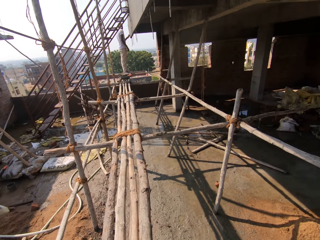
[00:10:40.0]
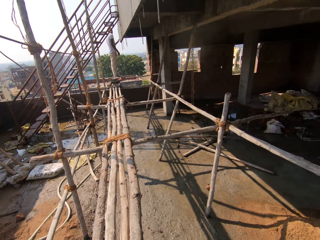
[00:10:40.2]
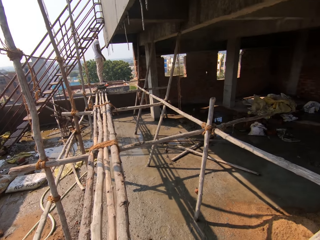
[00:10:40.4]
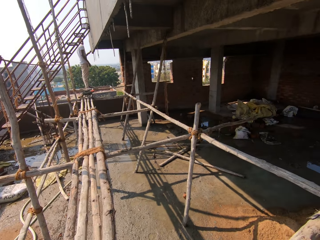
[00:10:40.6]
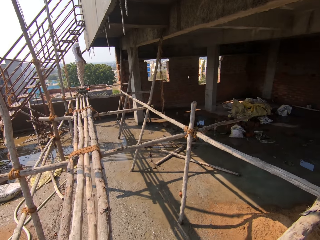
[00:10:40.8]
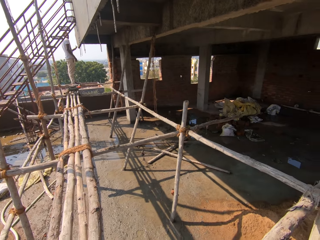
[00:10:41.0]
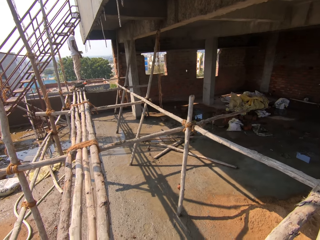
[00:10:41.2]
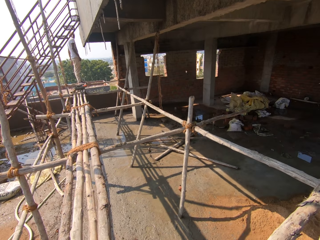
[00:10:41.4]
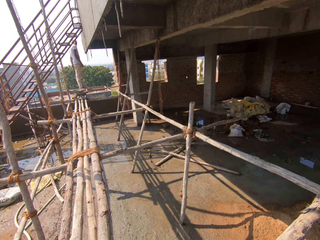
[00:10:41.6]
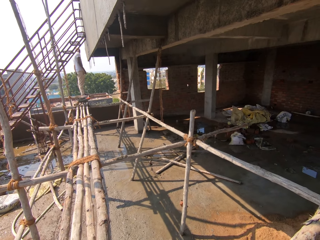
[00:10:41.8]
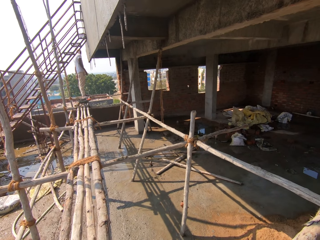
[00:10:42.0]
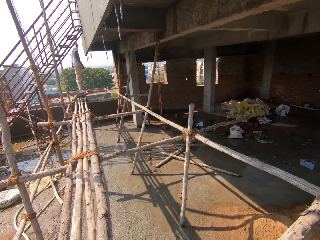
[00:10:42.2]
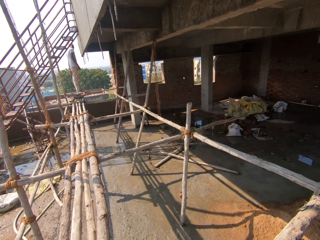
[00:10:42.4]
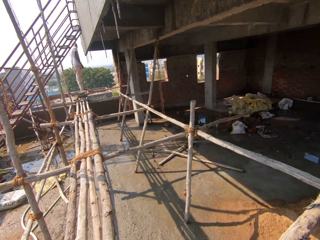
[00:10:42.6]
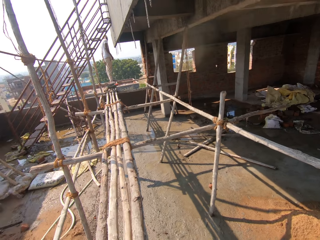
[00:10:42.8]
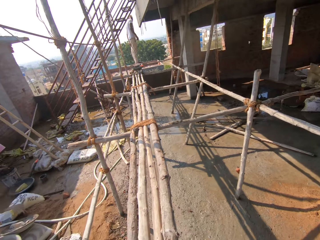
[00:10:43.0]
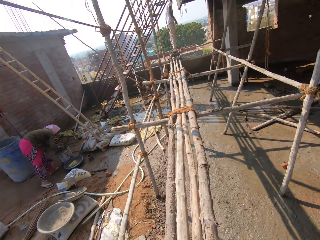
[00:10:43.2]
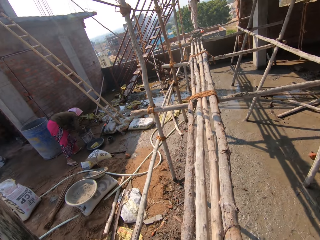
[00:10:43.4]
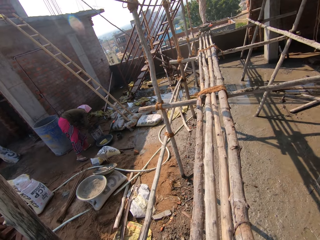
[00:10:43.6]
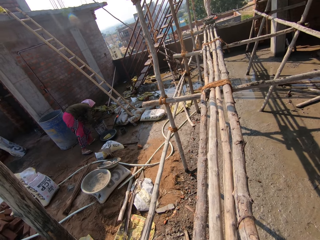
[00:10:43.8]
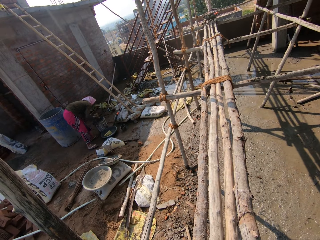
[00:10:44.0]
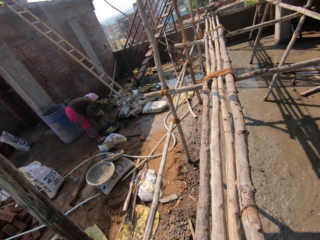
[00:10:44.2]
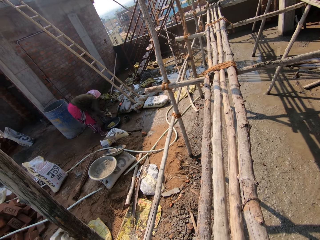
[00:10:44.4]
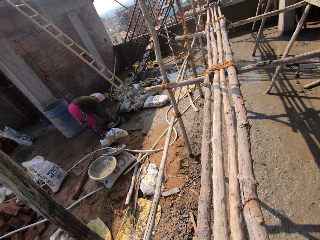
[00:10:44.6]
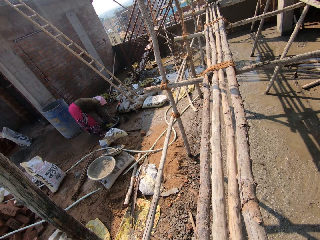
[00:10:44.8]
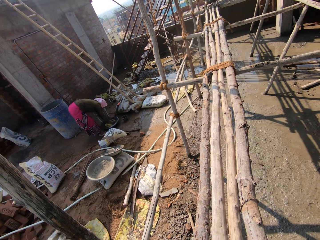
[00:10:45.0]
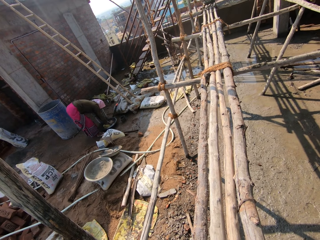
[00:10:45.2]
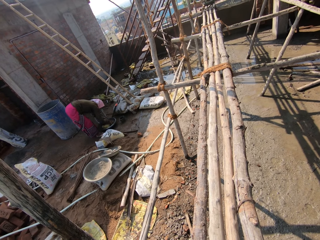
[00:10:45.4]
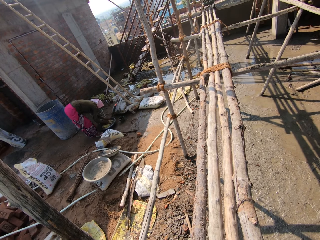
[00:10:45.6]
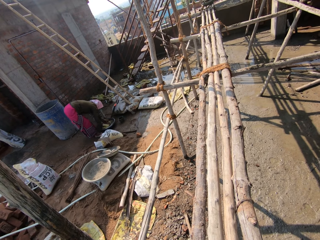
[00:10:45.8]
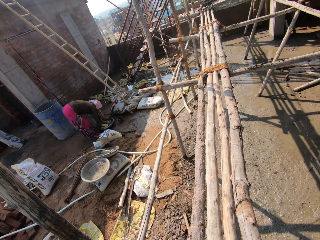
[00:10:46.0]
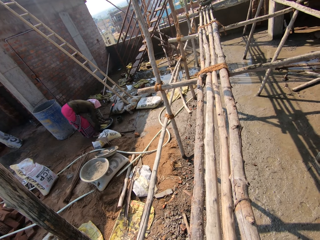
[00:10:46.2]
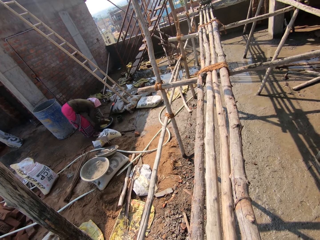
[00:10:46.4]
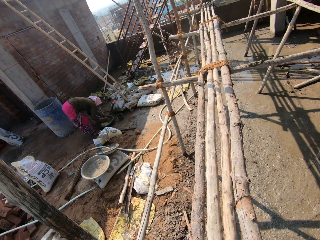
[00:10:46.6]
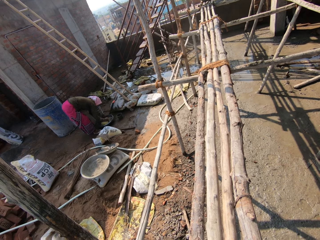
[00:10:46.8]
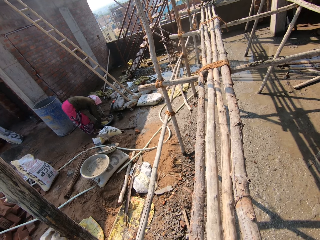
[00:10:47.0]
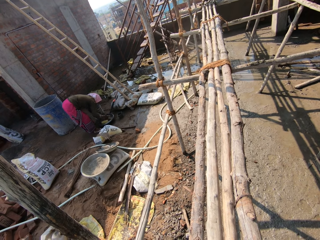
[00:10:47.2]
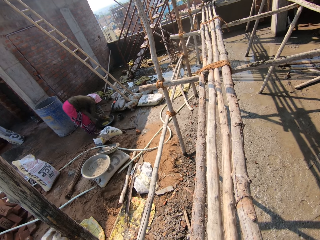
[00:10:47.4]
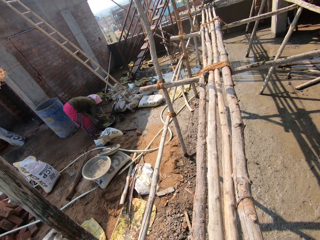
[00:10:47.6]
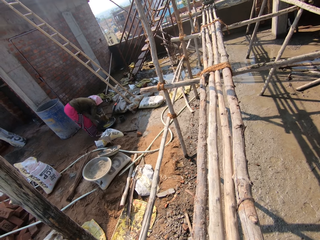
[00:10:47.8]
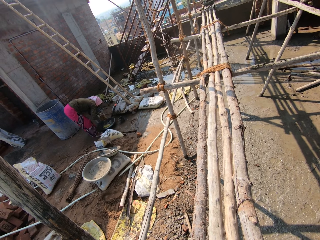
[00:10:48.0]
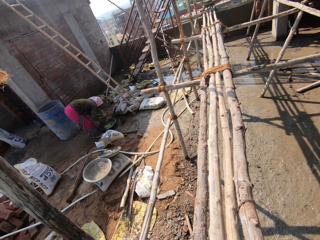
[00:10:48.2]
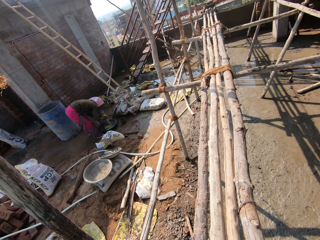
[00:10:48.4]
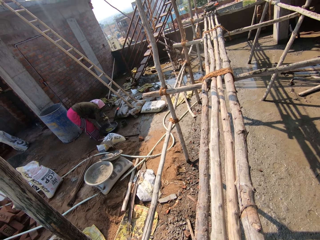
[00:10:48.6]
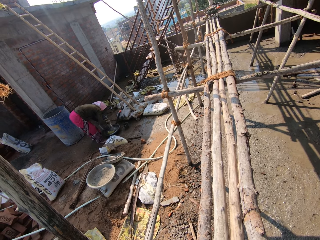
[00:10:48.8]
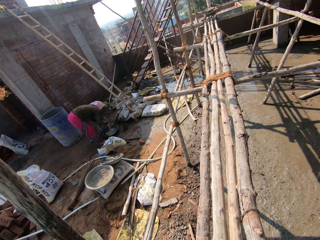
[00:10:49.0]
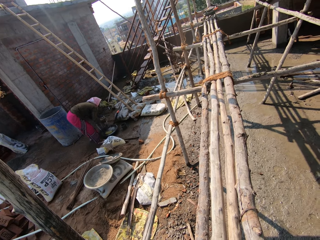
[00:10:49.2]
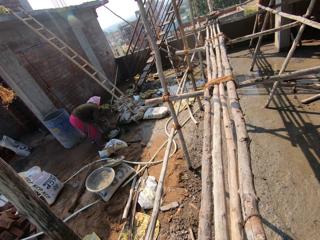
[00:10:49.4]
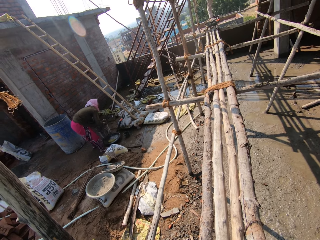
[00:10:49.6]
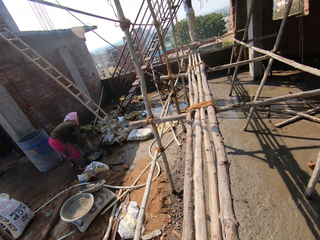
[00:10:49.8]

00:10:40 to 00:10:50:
The camera wearer looks around. A lady removes the sponges from the bucket. The camera wearer looks around the construction site. The lady dips the sponges in the basin of water. The camera wearer interacts with the lady. The lady squeezes the sponge.

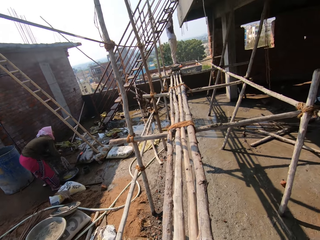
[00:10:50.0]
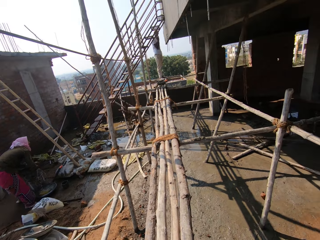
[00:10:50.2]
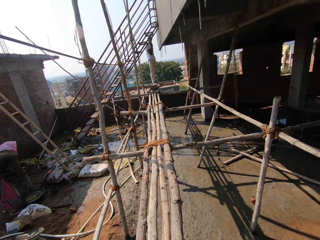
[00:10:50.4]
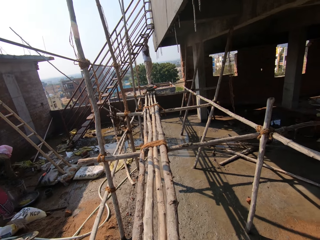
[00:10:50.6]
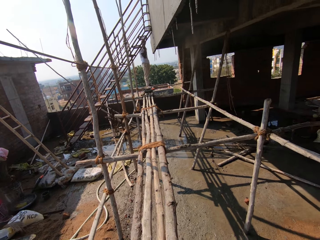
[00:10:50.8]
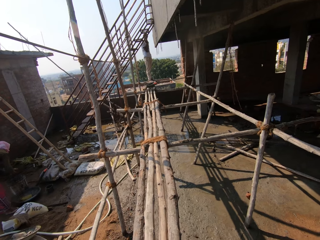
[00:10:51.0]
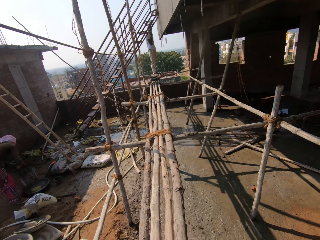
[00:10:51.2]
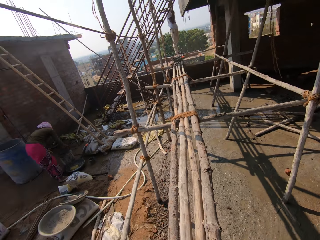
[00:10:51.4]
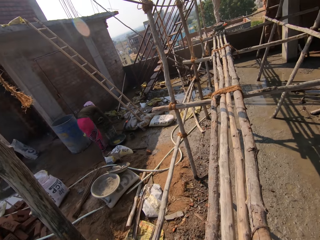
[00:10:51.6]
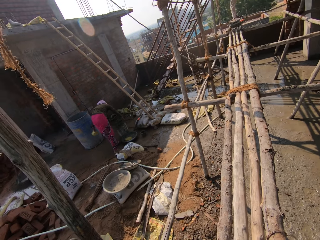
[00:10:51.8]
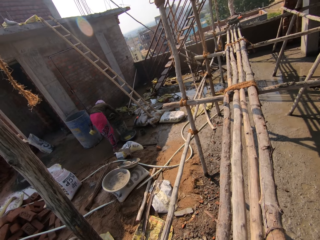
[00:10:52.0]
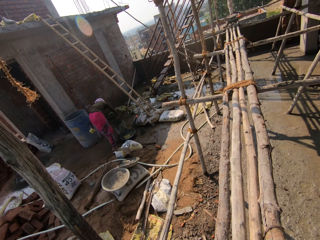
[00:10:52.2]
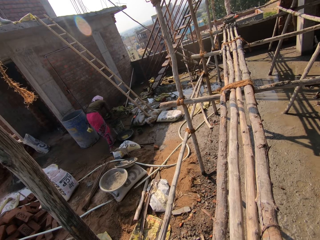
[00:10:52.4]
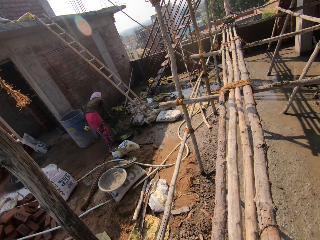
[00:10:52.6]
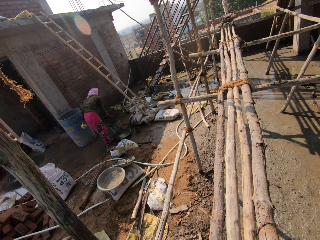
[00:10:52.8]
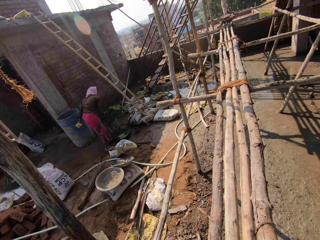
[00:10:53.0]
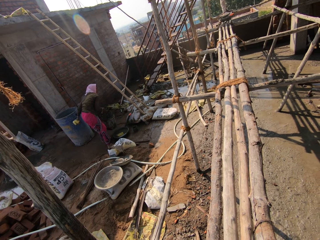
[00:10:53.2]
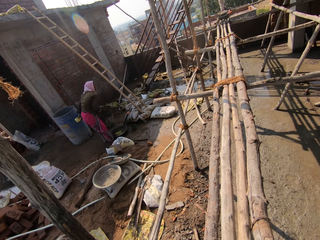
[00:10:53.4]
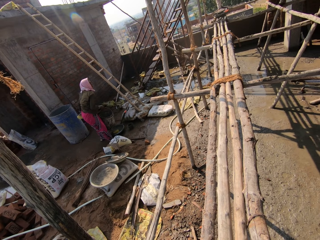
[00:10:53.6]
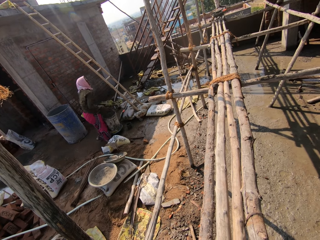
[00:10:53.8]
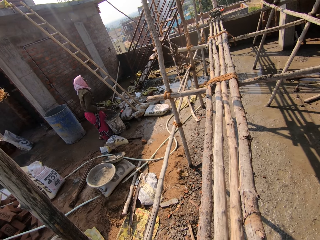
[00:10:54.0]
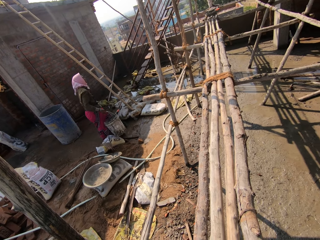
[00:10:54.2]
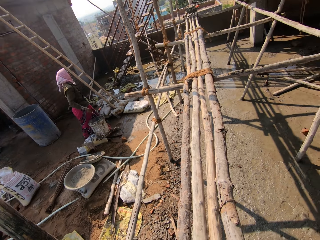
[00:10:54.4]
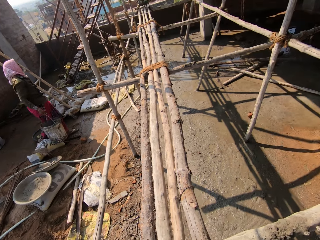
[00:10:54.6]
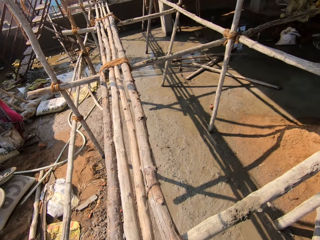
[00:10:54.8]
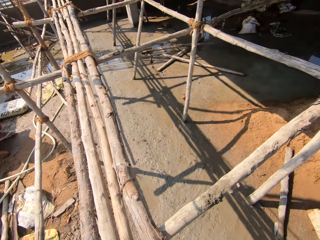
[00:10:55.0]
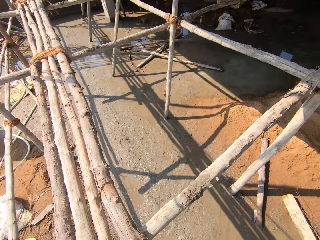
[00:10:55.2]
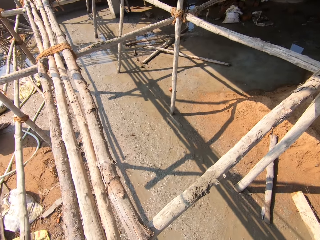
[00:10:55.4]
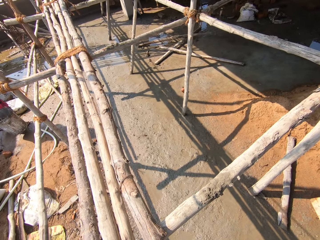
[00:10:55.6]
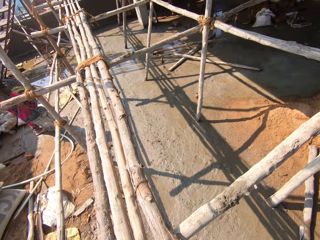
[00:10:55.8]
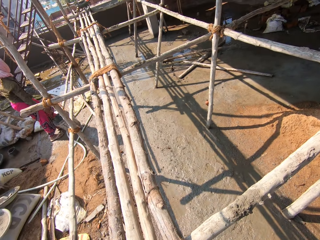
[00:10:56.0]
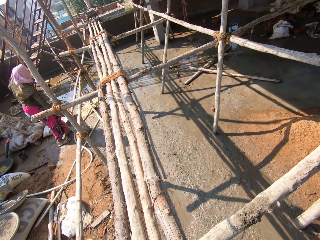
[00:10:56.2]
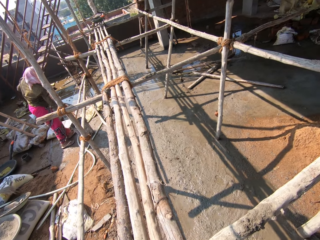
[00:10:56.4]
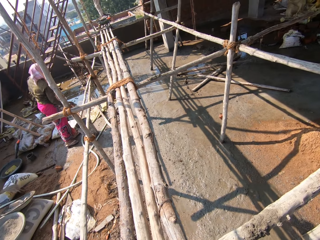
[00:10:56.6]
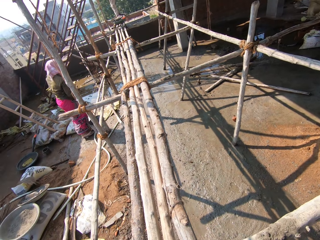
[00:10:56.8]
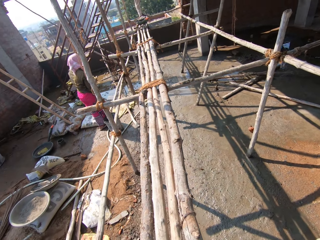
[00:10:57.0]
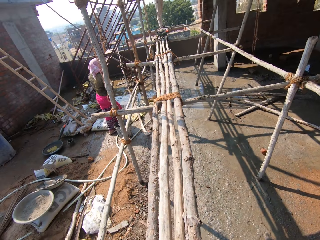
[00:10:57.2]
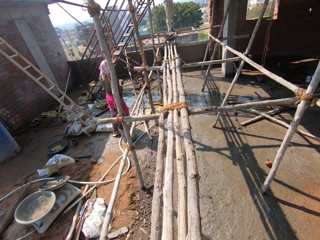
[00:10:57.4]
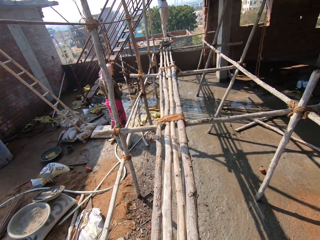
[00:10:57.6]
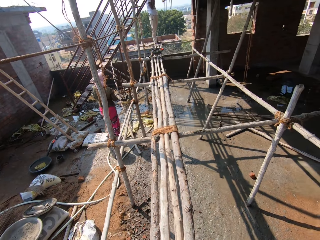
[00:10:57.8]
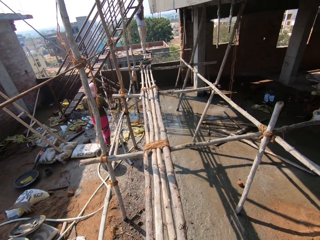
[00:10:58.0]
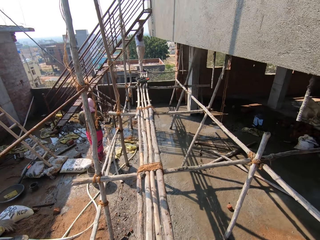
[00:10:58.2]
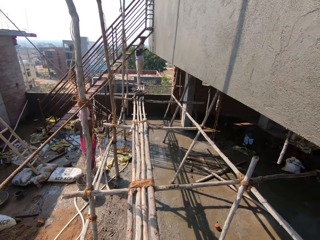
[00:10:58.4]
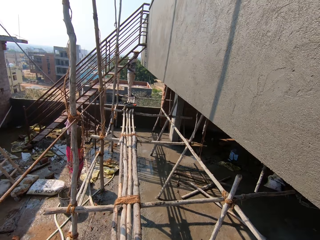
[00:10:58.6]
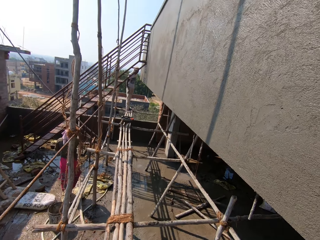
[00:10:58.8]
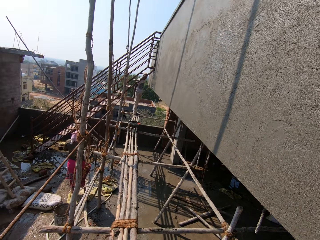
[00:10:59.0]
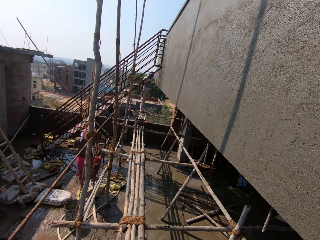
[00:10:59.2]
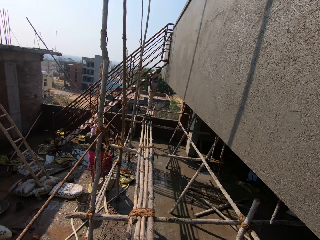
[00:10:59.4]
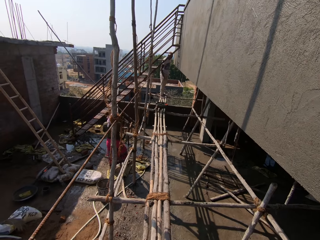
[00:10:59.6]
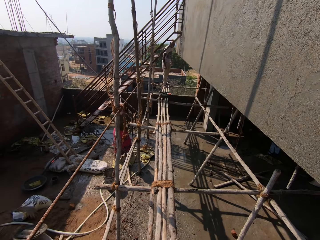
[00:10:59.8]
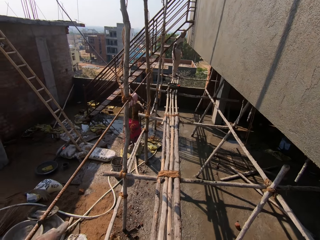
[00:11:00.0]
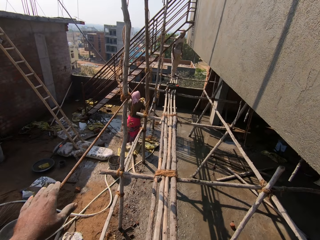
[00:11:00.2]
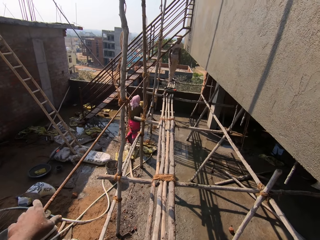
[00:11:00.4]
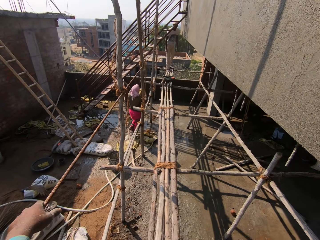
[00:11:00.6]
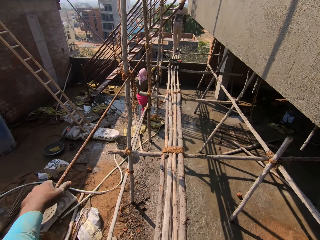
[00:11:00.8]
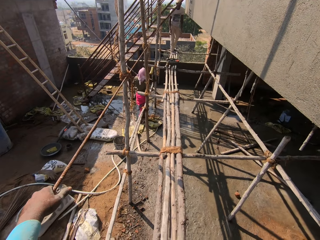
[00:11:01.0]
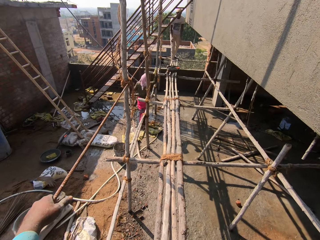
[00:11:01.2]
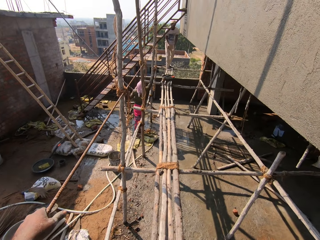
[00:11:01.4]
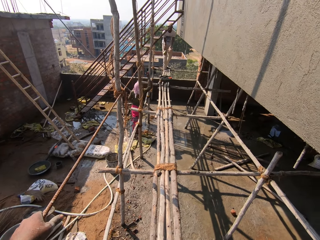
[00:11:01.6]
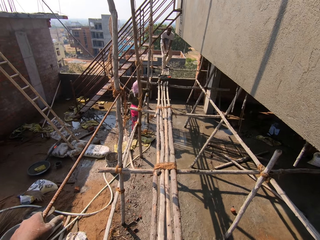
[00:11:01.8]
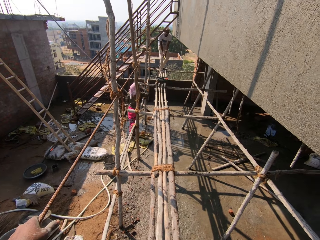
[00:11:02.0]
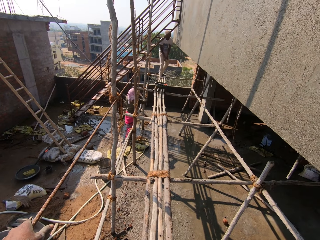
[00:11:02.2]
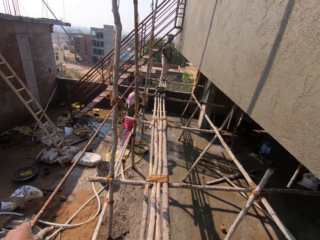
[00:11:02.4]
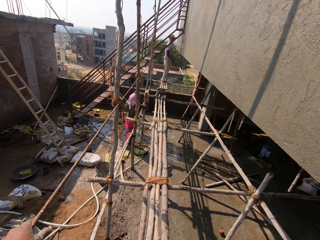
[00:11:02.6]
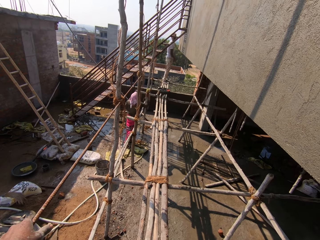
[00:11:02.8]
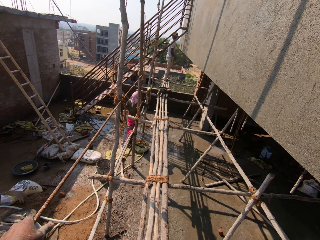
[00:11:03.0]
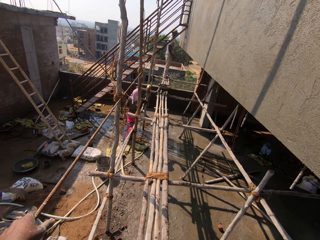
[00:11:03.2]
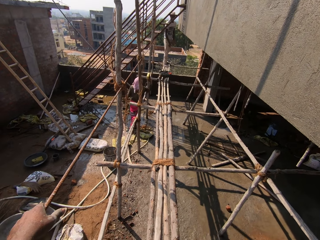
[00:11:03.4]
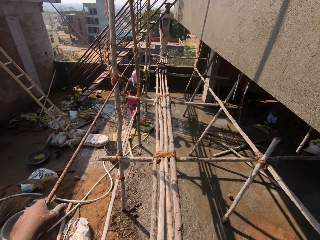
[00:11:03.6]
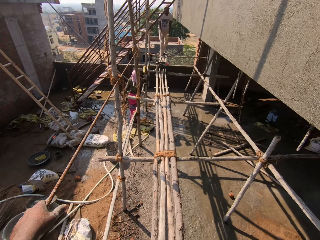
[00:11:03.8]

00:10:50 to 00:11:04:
The camera wearer looks around. They move the bucket of water and walk around. They look around the construction site. They spit saliva. They put the bucket of water down. They interact with a person. They walk around. They hold a steel rod. A lady throws the sponge to a man.
